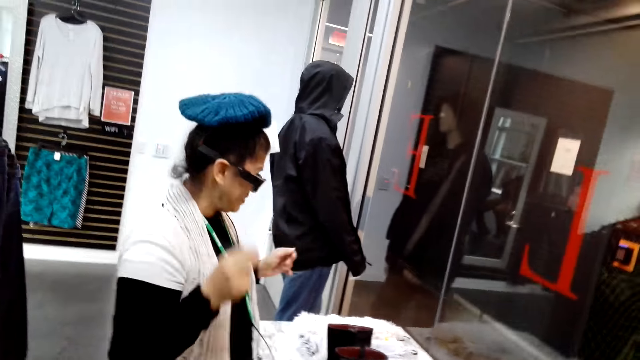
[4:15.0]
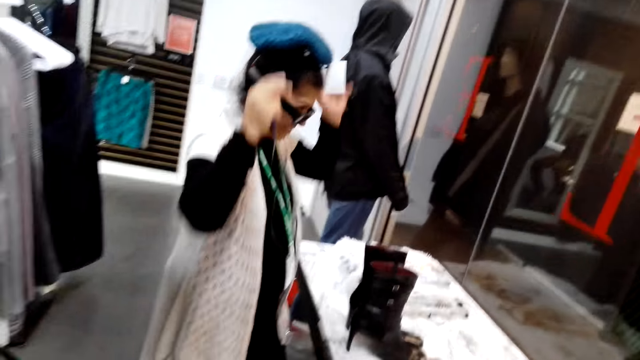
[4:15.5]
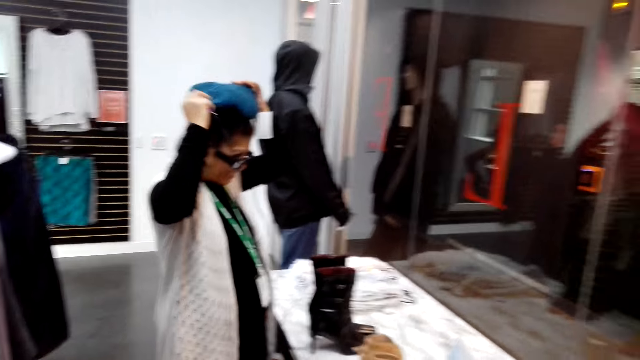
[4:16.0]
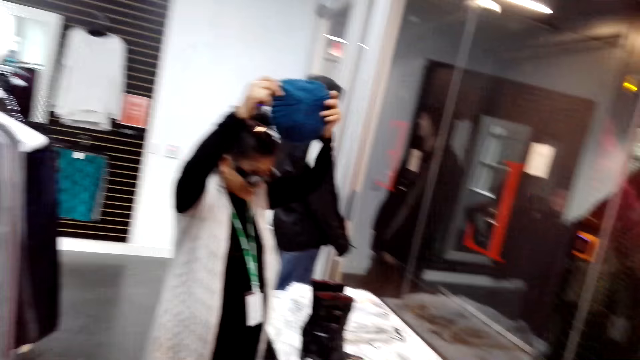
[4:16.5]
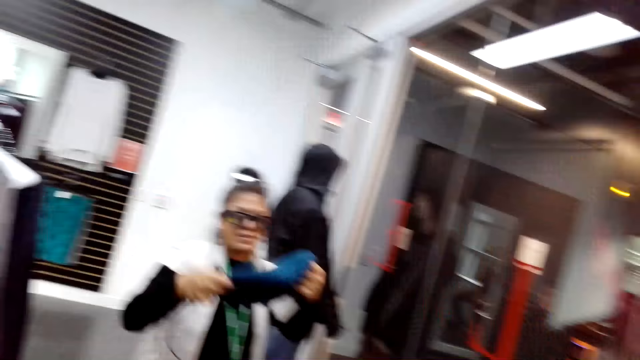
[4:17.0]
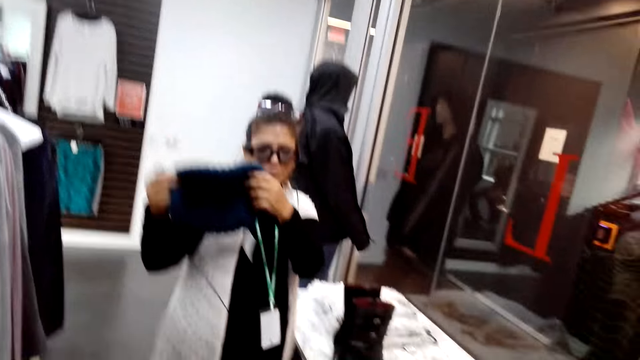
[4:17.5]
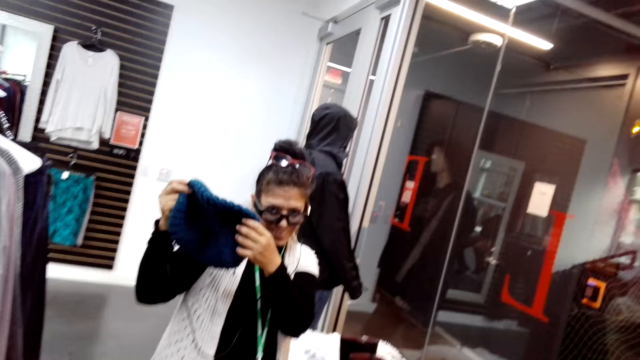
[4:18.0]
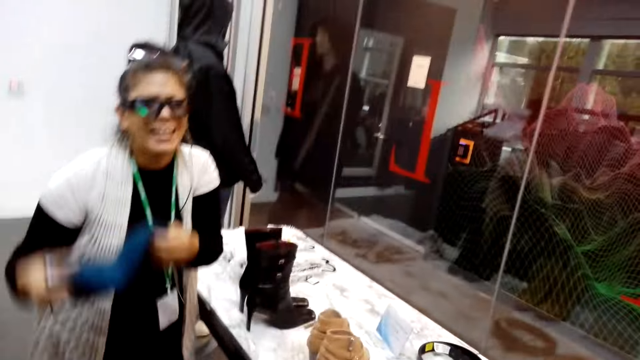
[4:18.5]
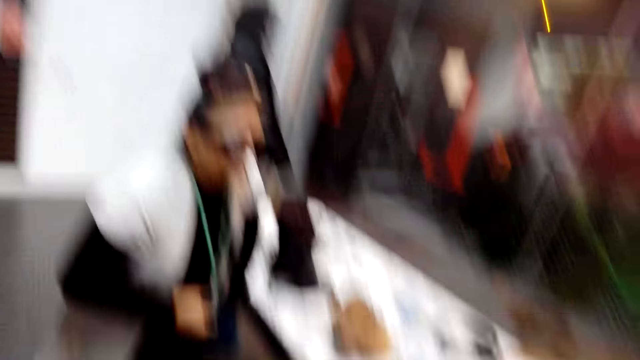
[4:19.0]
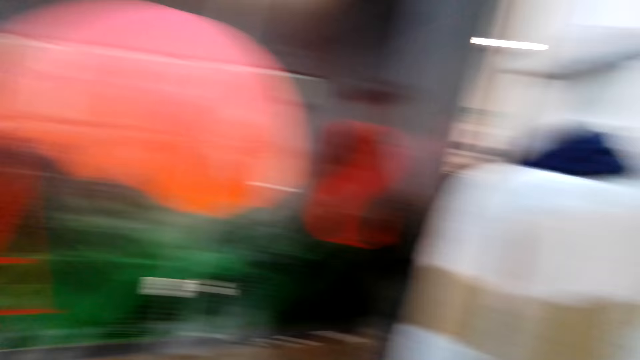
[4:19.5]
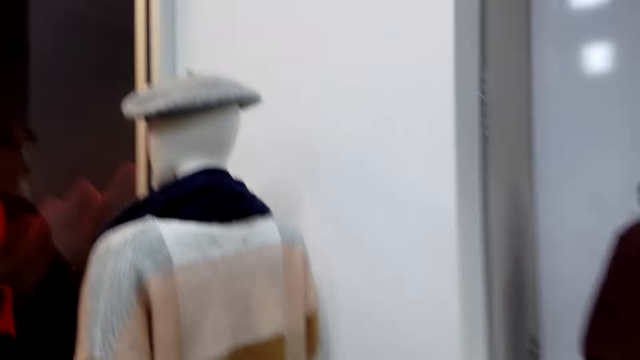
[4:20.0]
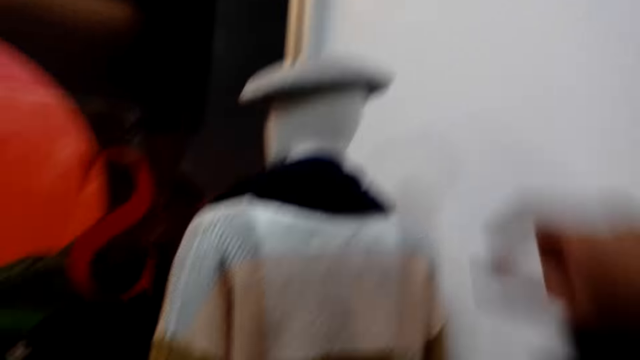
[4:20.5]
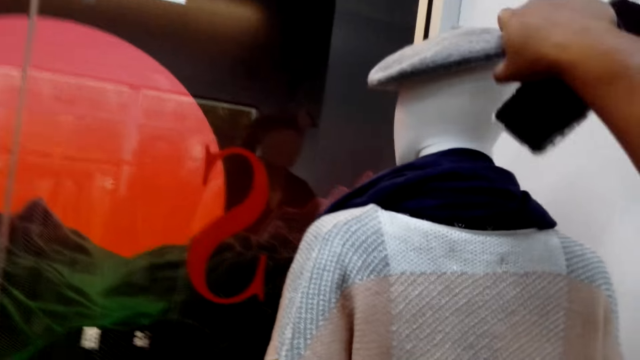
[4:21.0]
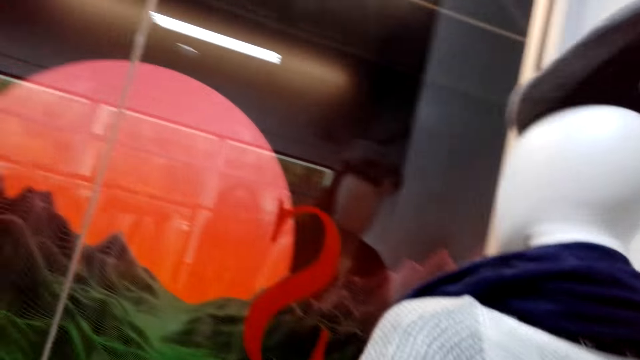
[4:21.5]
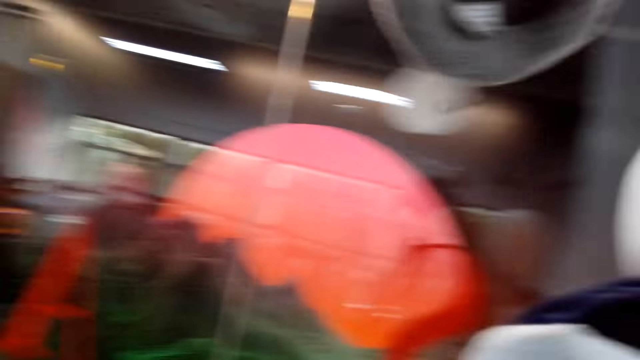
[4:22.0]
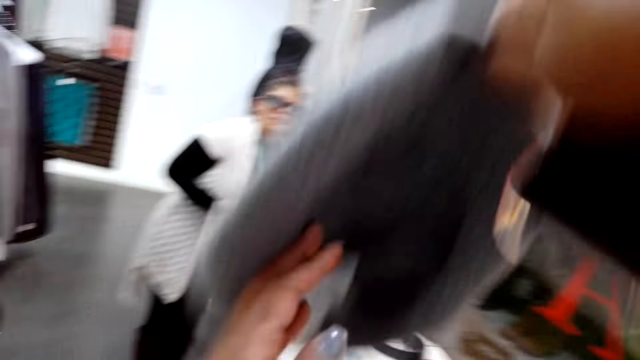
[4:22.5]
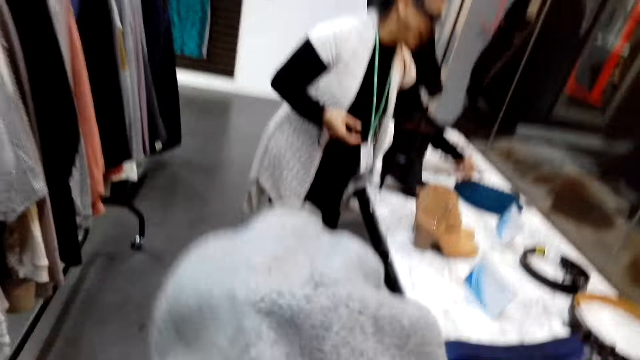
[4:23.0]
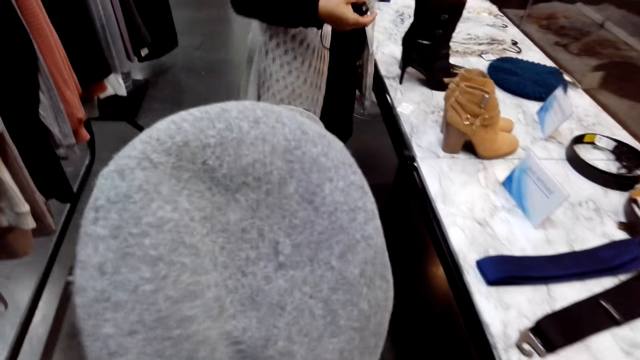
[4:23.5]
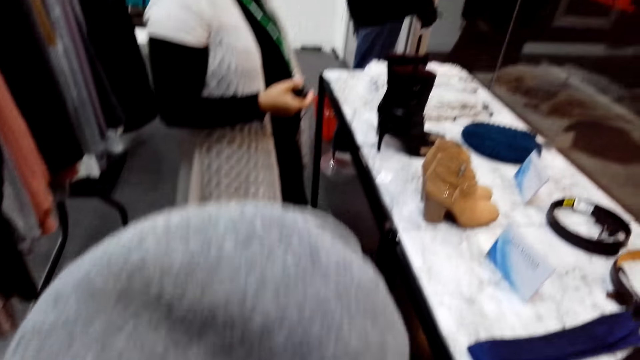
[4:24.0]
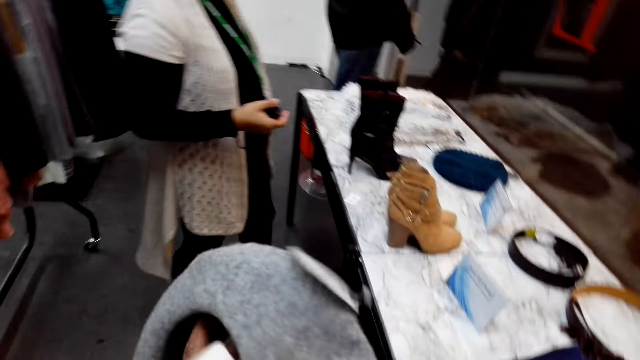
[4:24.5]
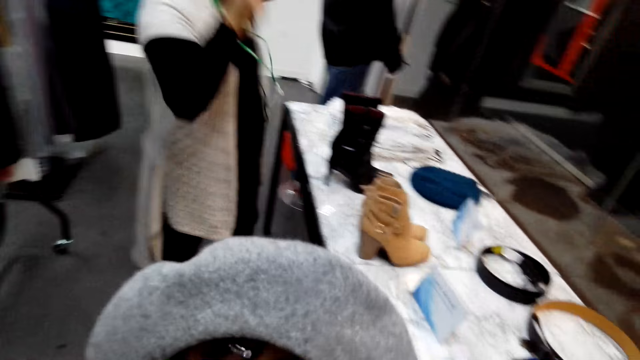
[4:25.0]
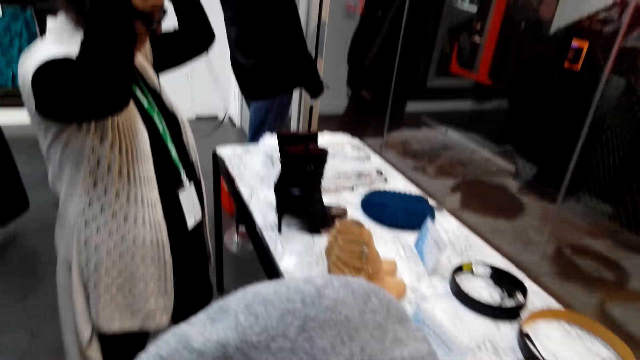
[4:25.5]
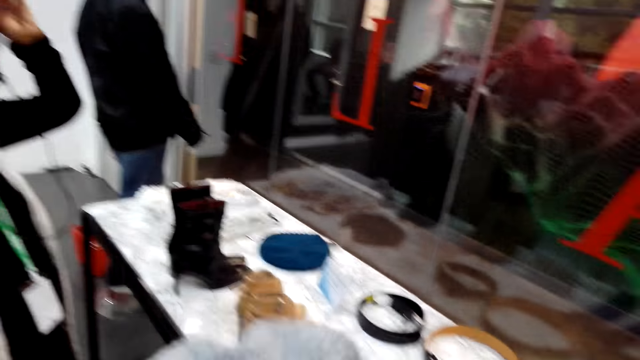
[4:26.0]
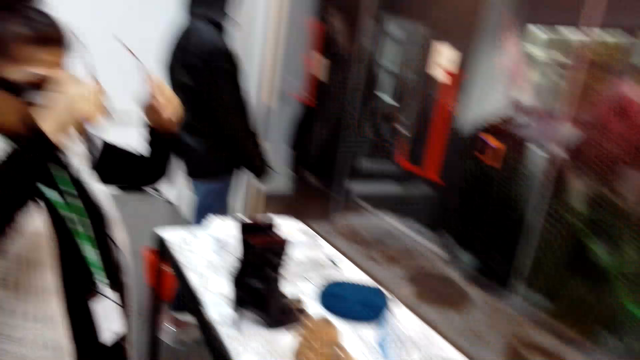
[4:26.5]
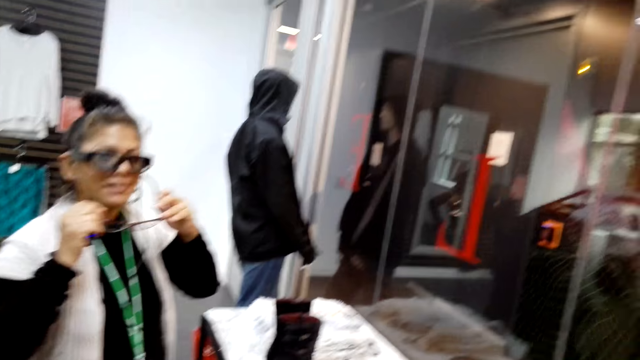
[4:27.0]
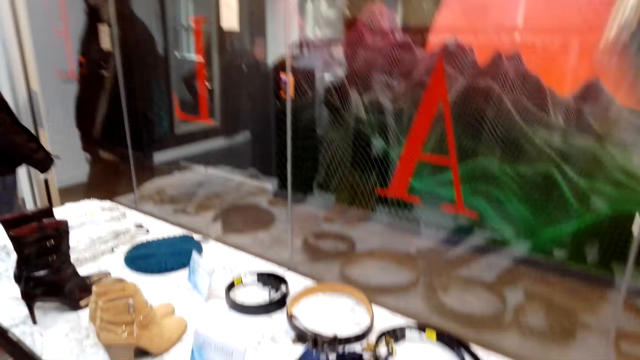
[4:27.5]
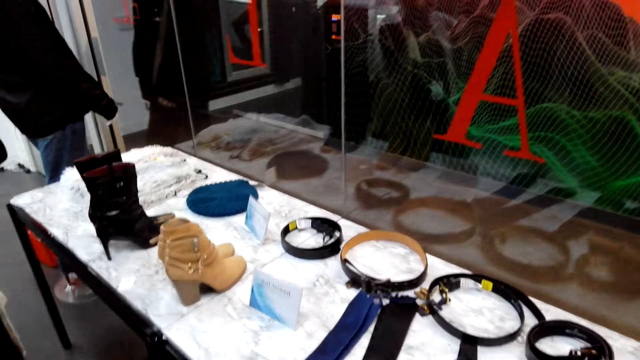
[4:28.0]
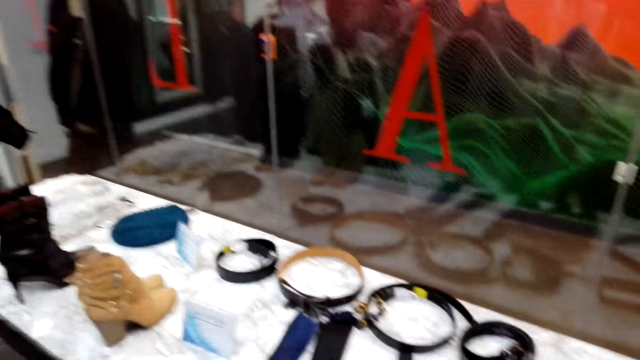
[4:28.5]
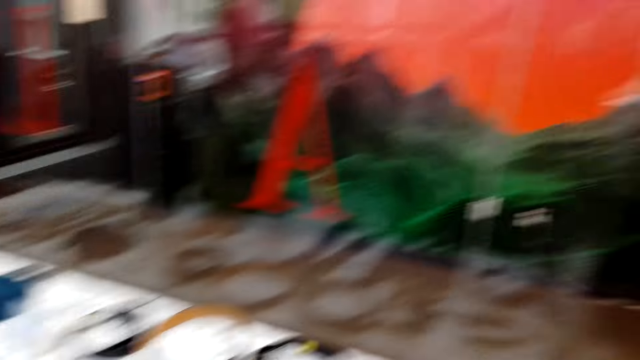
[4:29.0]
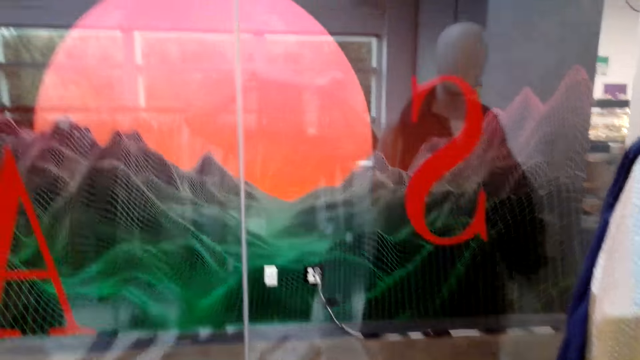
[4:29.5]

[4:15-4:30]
The camera wearer turns to the side. A woman holds a Marvin on the head. The woman shows the hat to the camera wearer. The camera wearer turns to the side. They pick a hat from a mannequin or dummy and hold the hat on the dummy head. They turn to the side. They examine the hat. They walk around. The woman holds glasses. The camera wearer turns to the side.

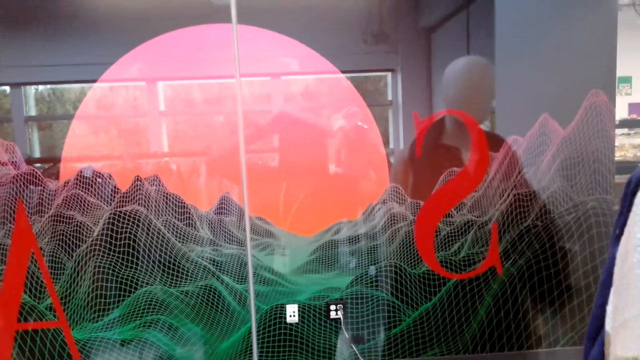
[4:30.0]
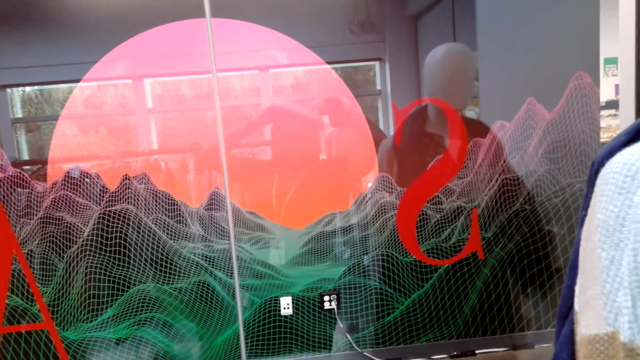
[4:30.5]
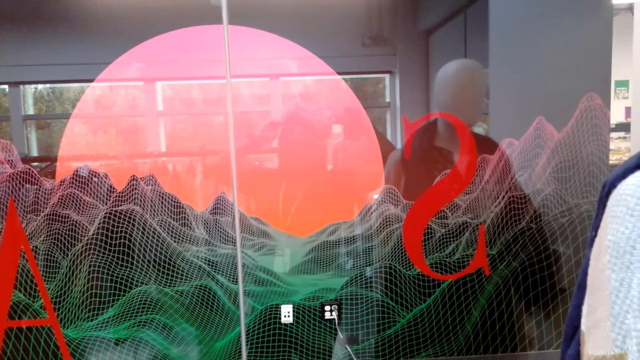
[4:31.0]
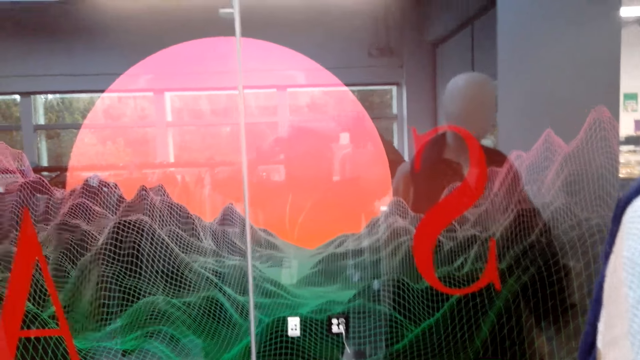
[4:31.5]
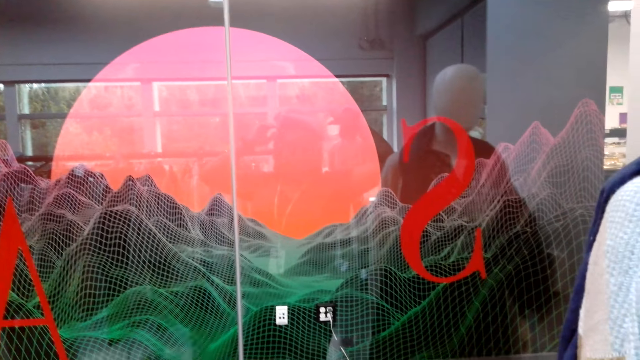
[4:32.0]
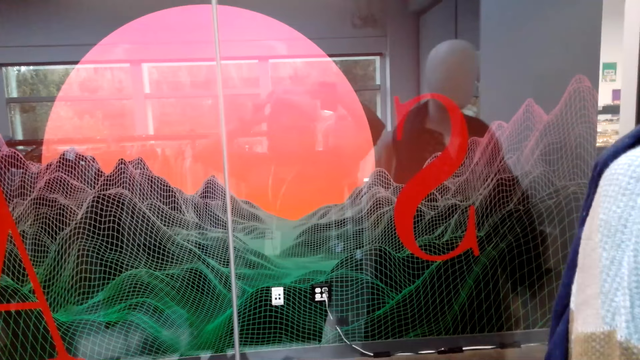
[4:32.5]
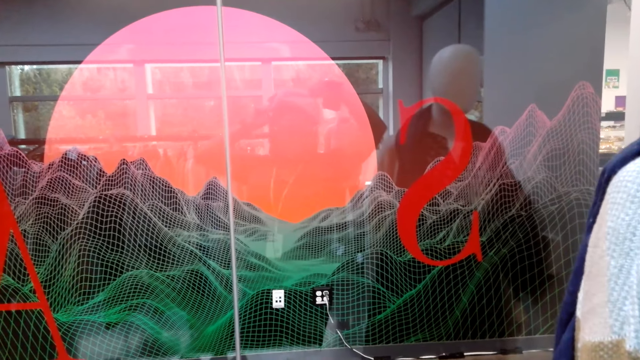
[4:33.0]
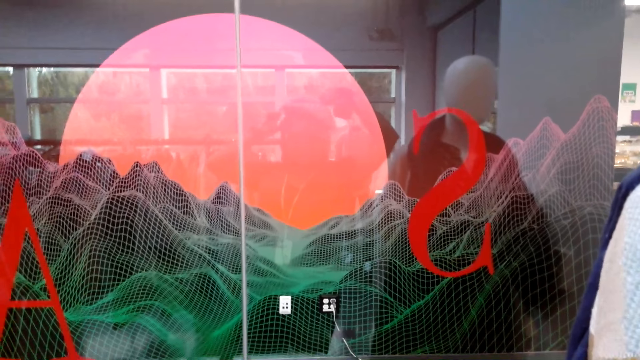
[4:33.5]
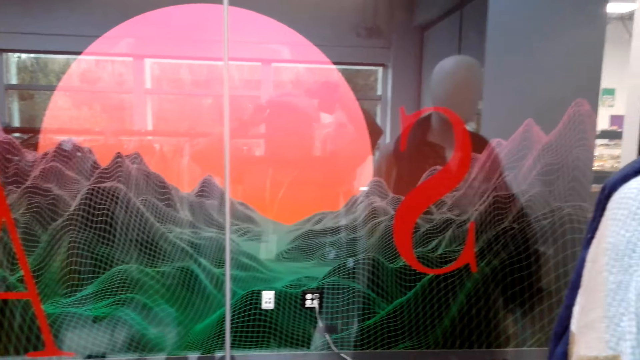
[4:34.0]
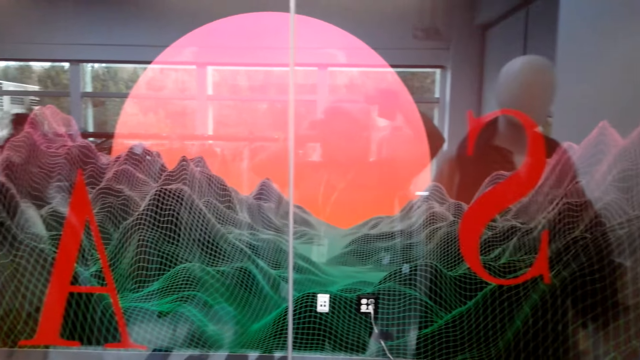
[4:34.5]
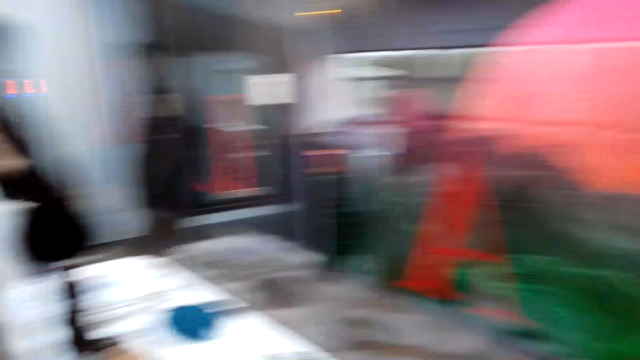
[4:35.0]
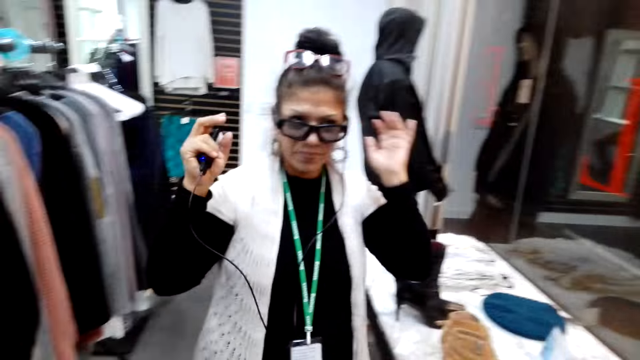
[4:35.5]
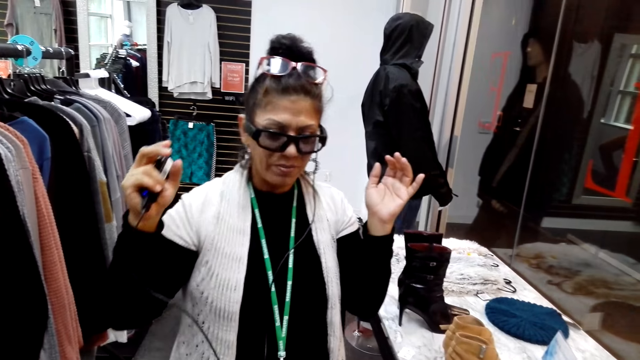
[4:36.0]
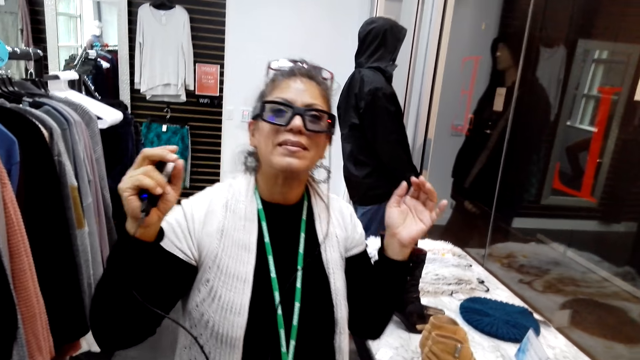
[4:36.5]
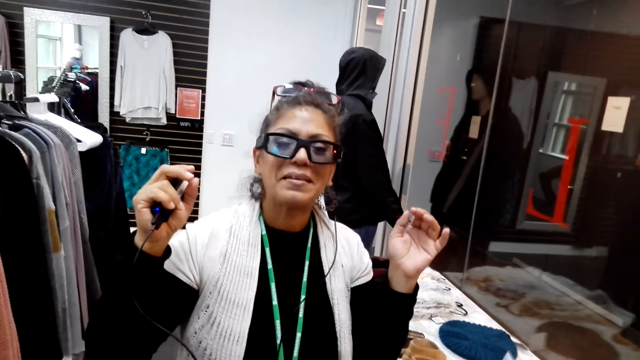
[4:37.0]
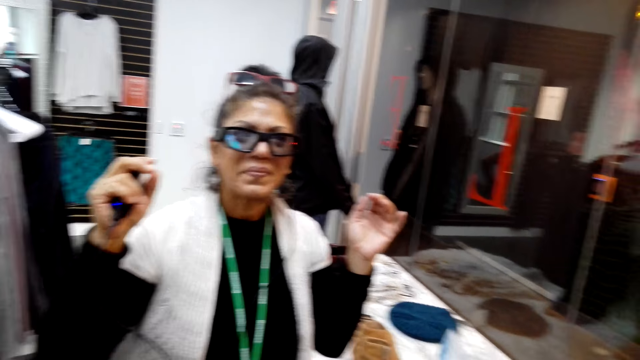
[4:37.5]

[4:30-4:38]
A woman looks at the camera wearer. The woman walks around.
